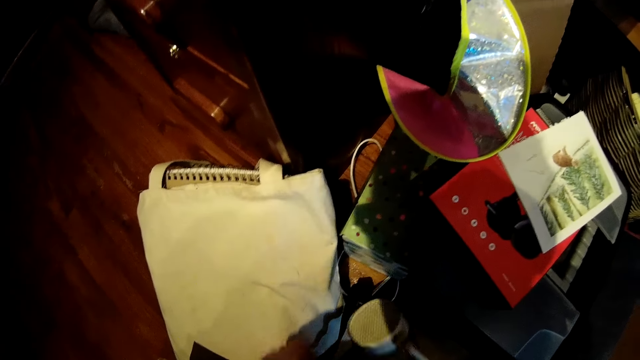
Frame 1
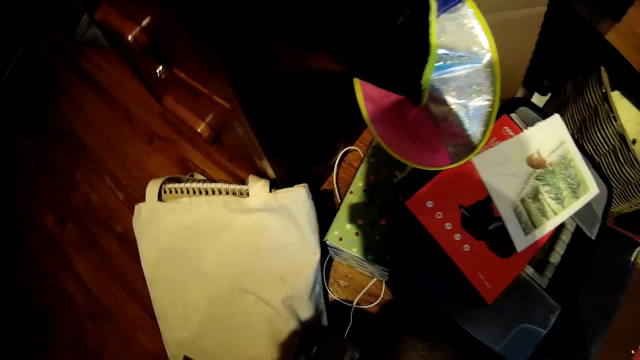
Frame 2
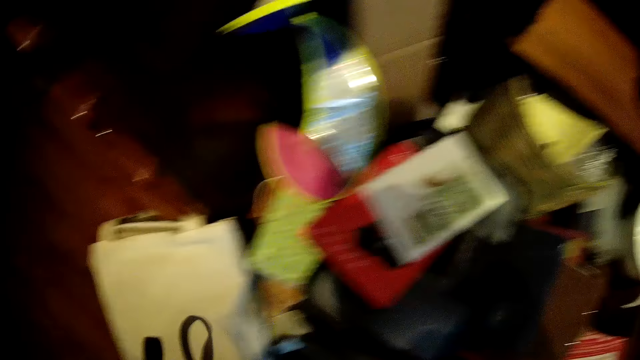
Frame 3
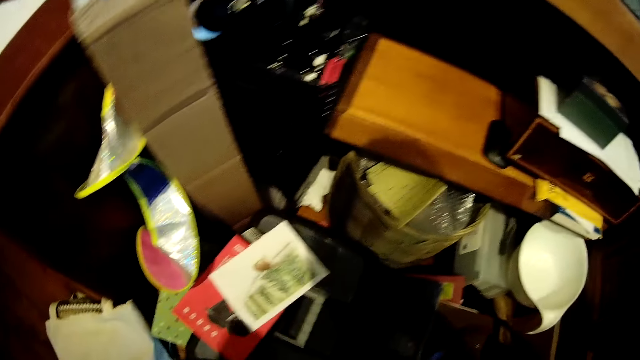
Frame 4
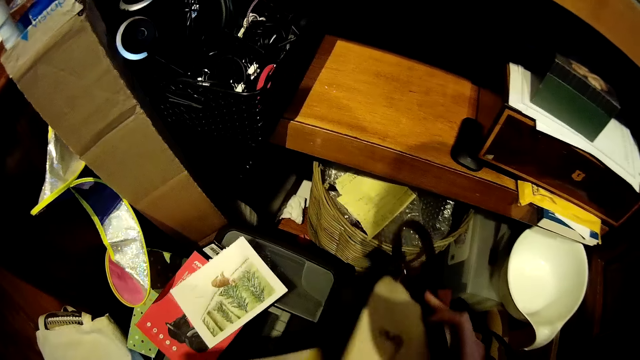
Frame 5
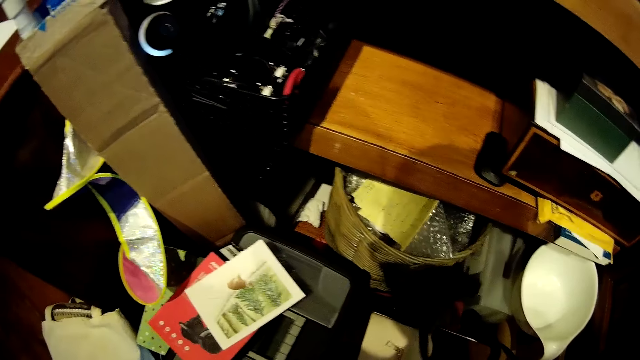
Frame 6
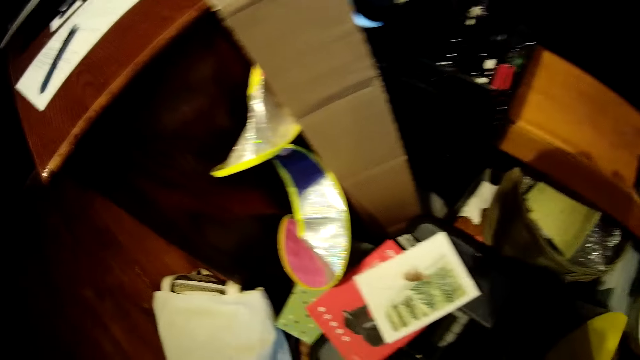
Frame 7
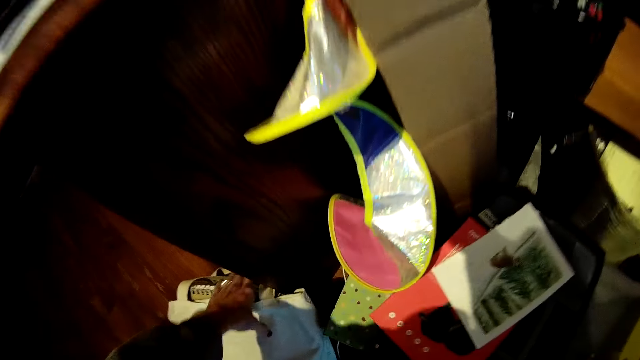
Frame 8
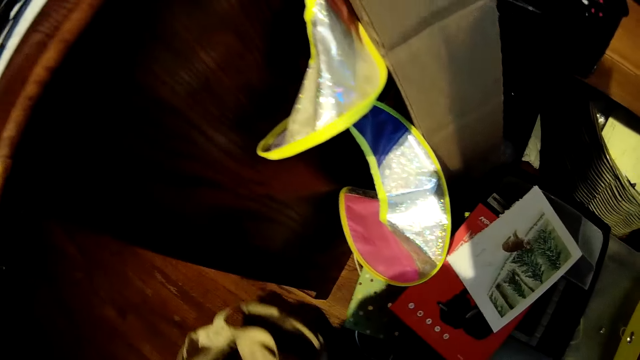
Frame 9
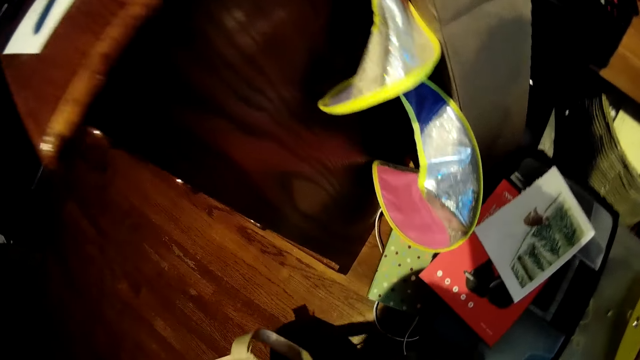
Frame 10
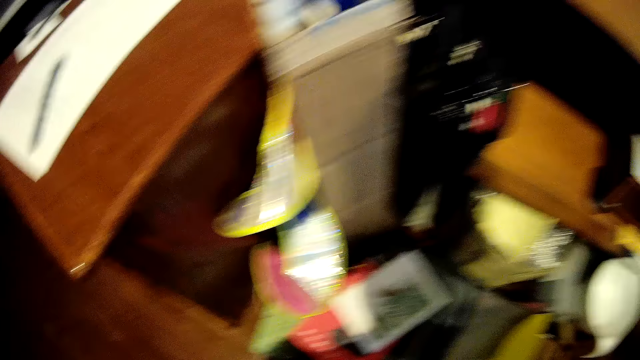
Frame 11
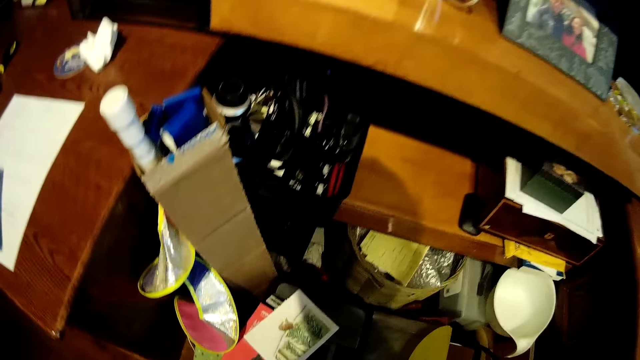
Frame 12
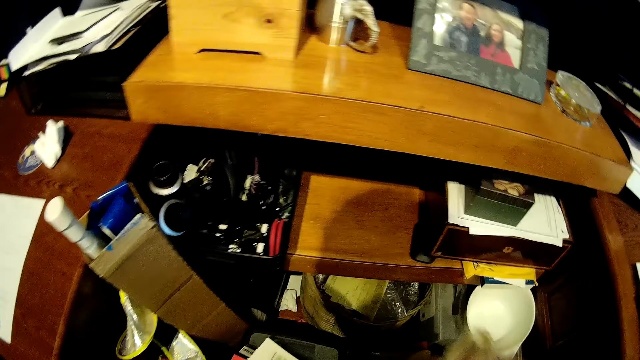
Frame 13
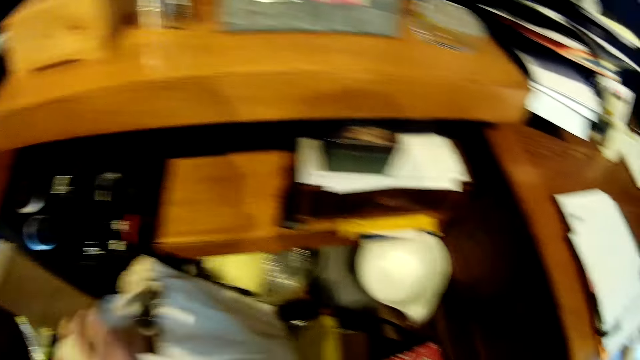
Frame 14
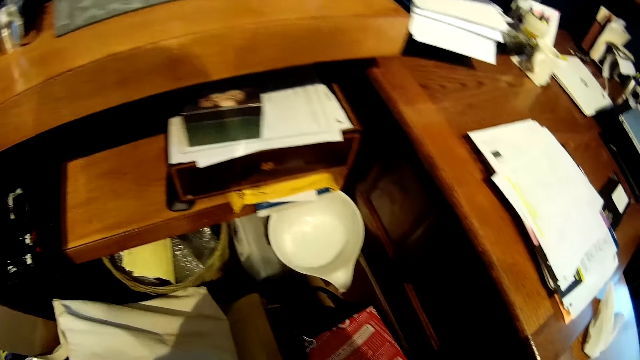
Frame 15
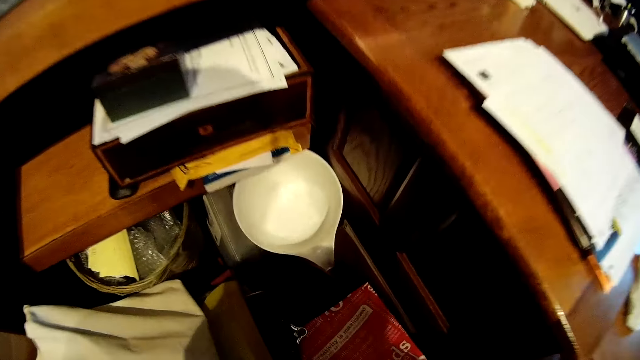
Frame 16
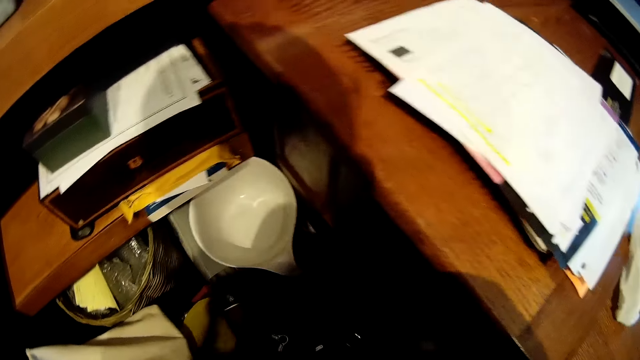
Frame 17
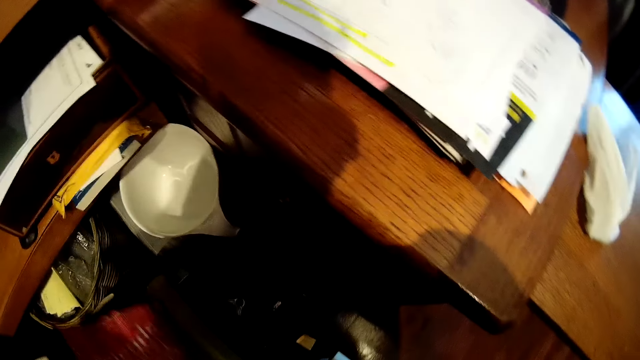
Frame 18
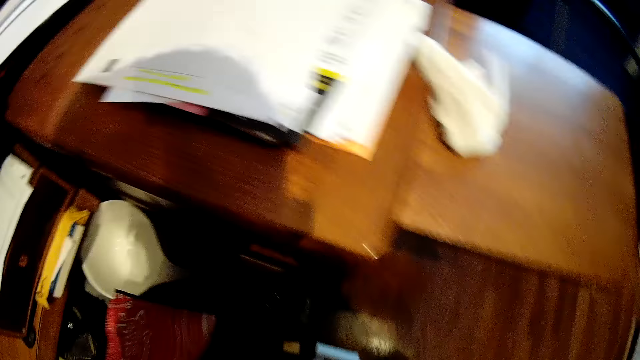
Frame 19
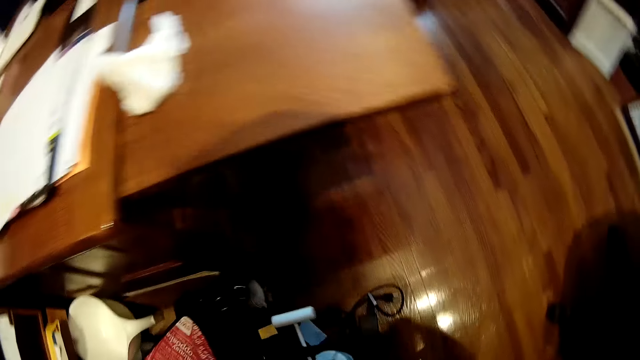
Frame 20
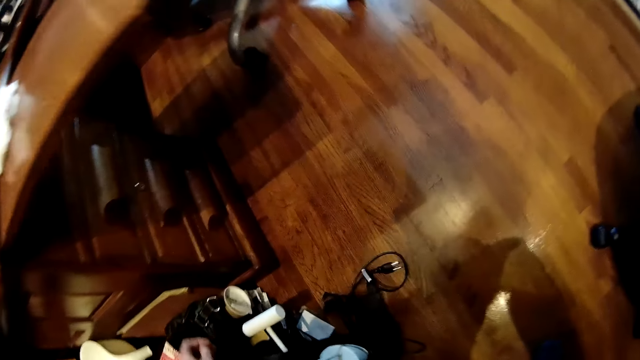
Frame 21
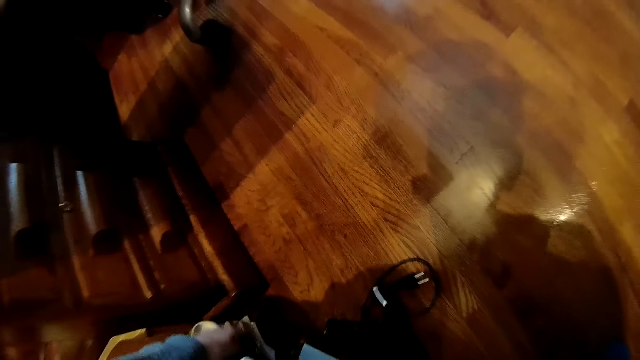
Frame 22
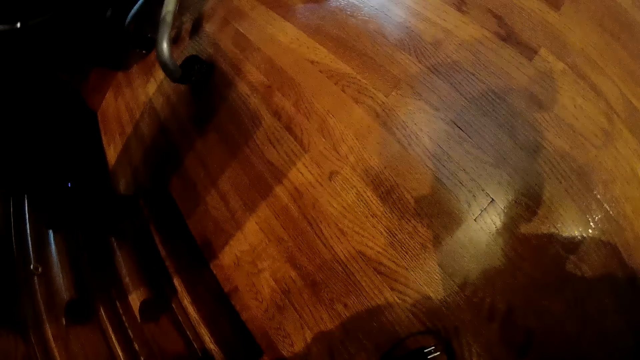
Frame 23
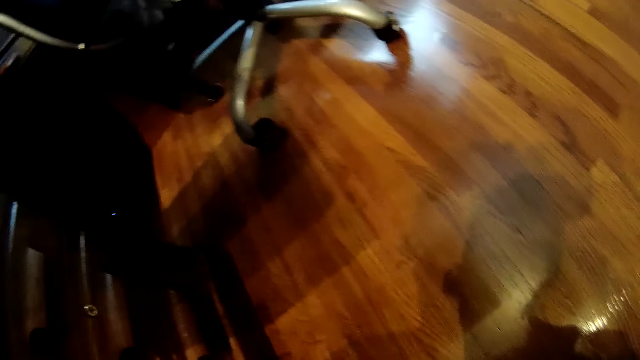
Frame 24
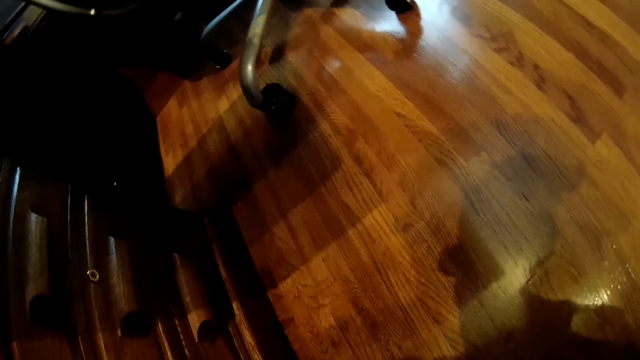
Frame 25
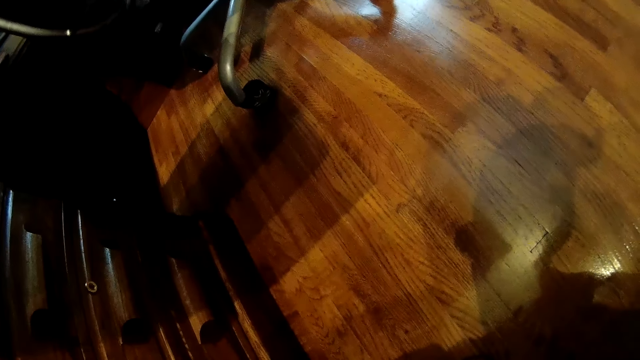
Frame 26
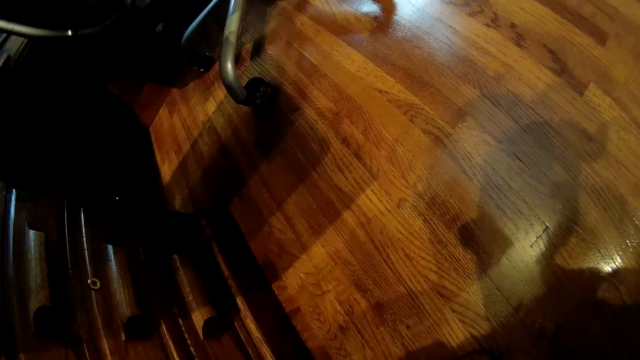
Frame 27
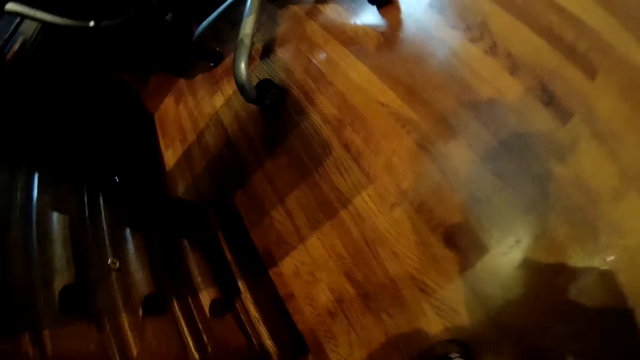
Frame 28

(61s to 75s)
The camera wearer drops the bag on the frames. They arrange the cables. They pick up a pack bag on the floor. They drop the bag on the frames. They adjust the bag on the floor. They turn around.

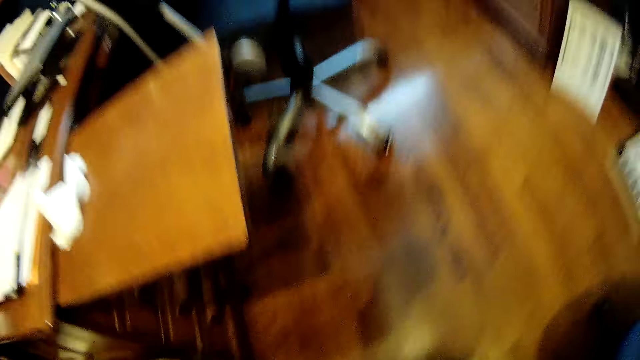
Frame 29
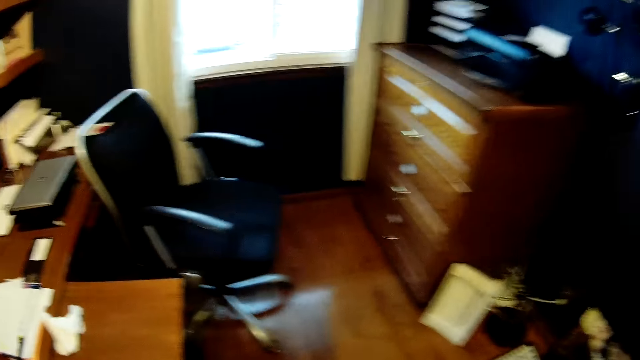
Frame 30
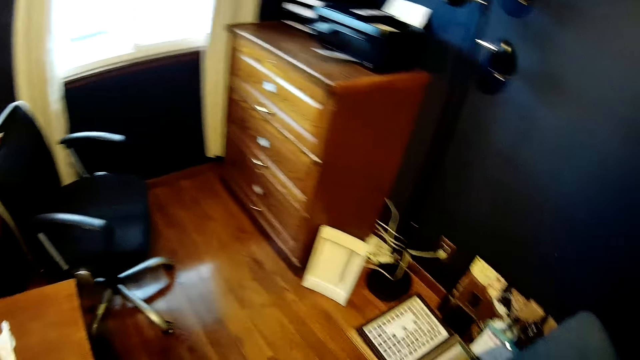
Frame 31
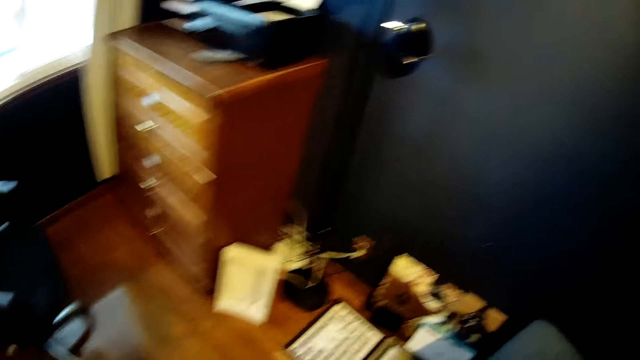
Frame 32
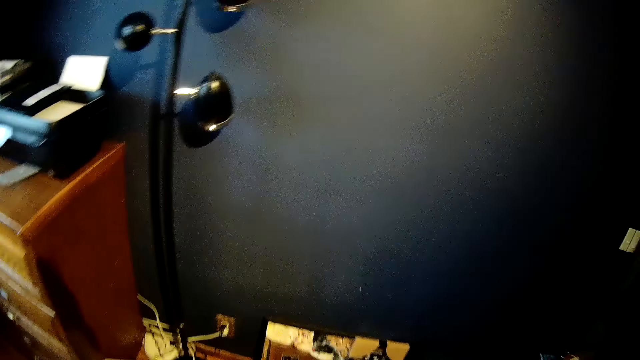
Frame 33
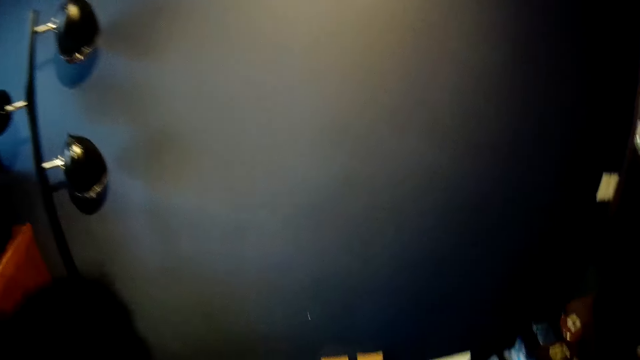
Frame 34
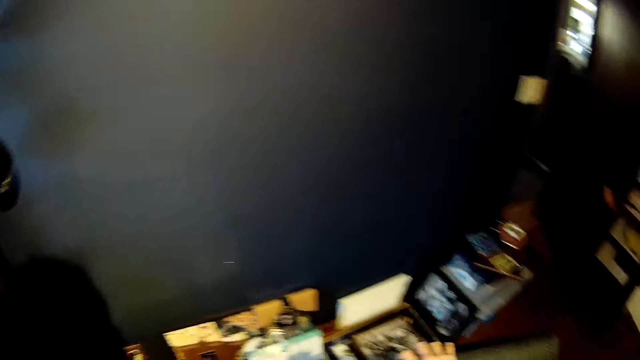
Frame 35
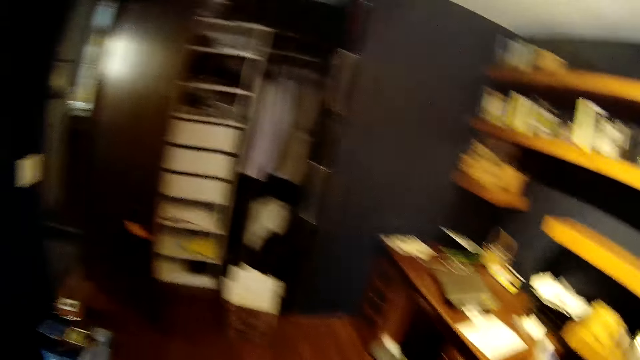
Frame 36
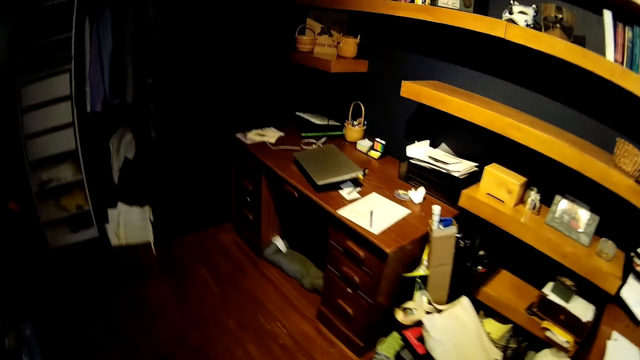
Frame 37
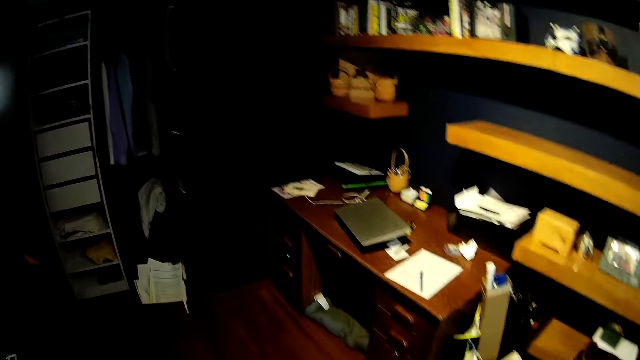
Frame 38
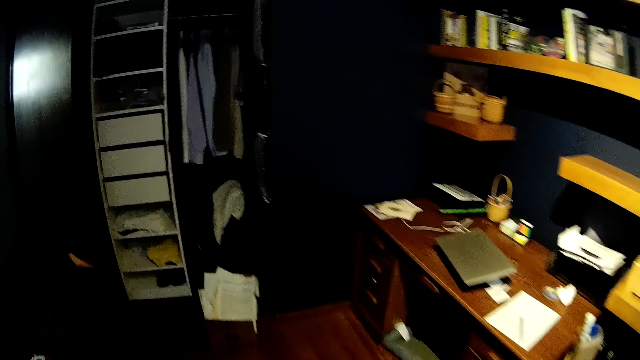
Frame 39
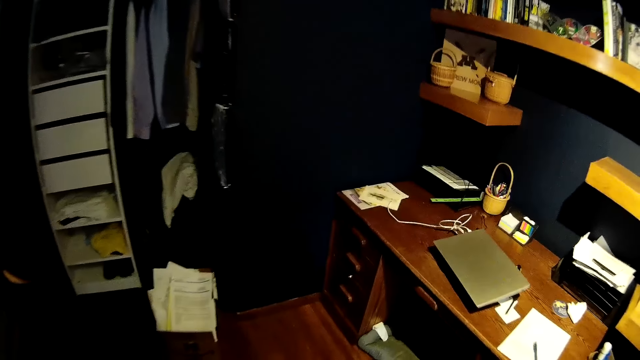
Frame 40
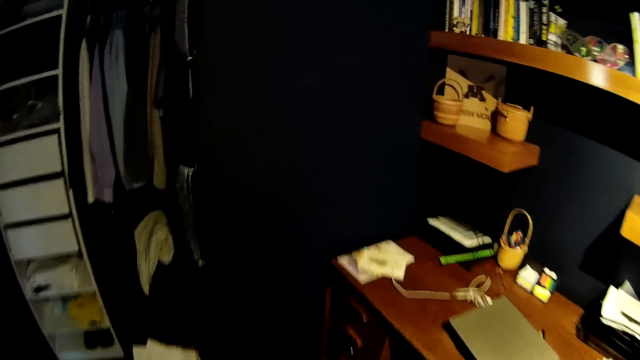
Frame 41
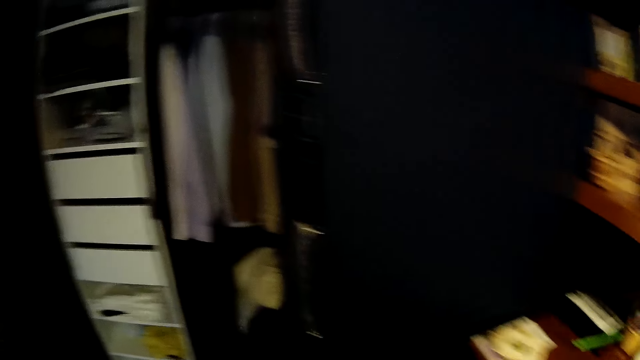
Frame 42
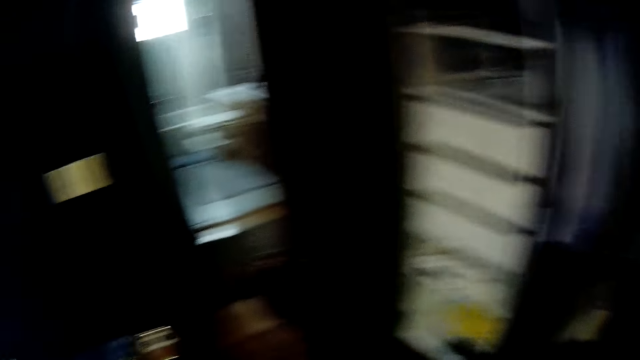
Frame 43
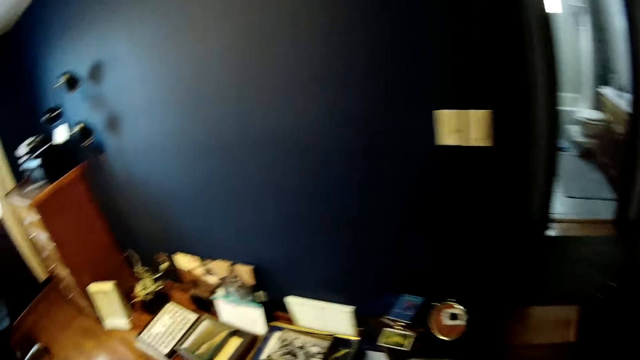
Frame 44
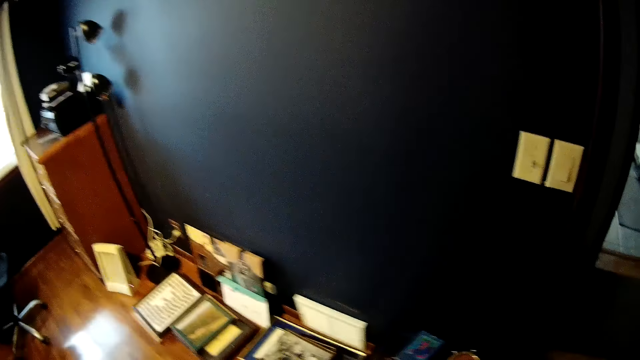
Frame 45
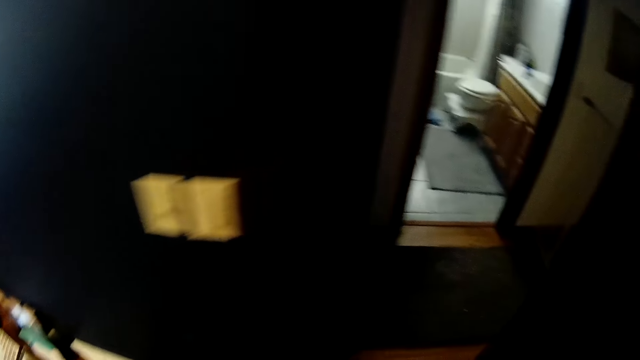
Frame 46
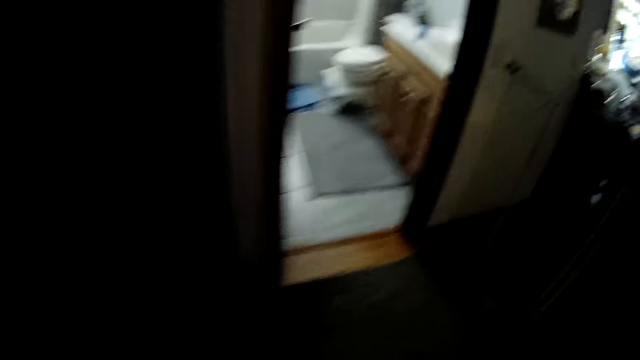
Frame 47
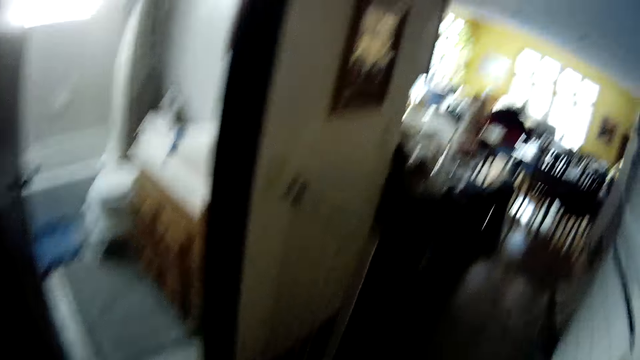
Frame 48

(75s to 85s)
The camera wearer walks around the room. They turn around. They walk around the room. They walk to the living room. They turn around. They walk out of the room. They walk around.
